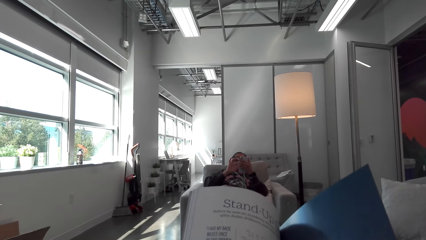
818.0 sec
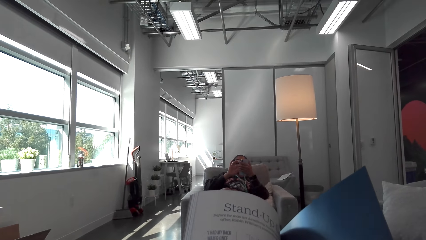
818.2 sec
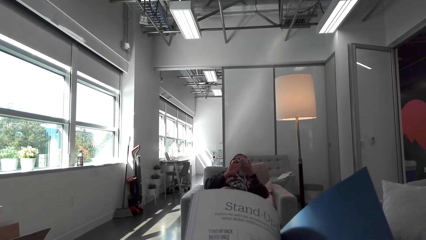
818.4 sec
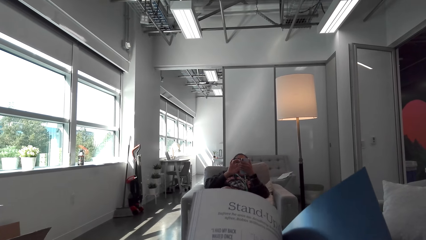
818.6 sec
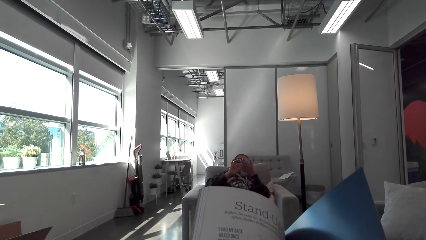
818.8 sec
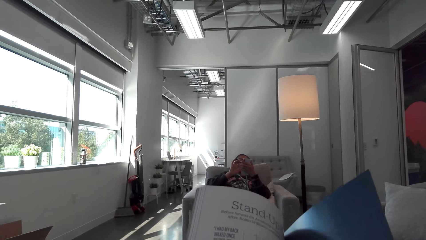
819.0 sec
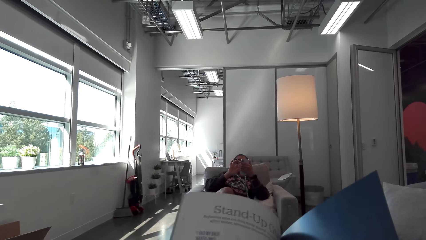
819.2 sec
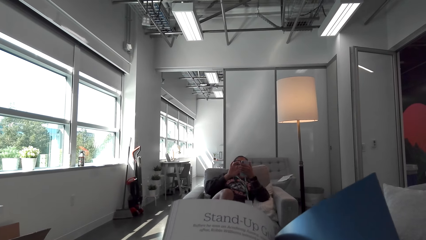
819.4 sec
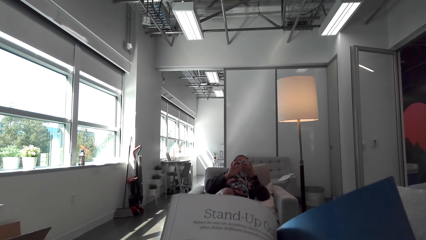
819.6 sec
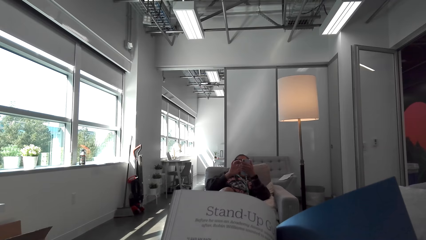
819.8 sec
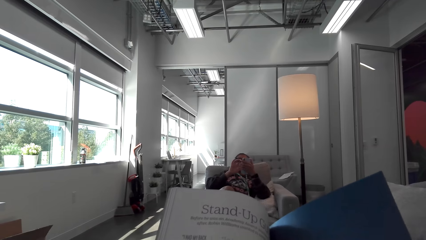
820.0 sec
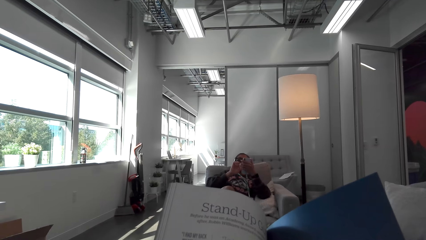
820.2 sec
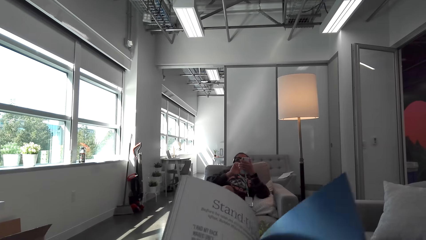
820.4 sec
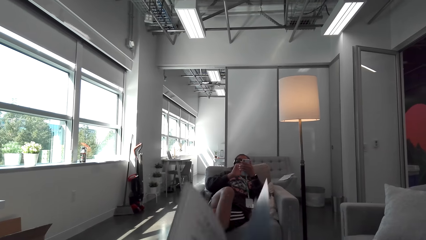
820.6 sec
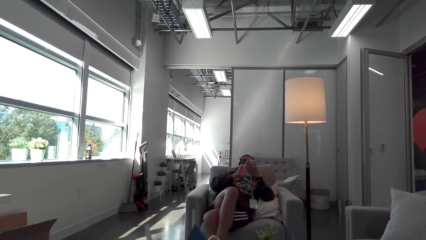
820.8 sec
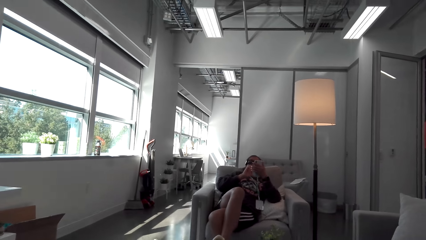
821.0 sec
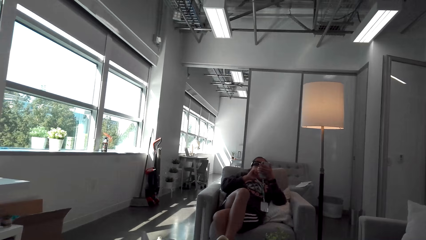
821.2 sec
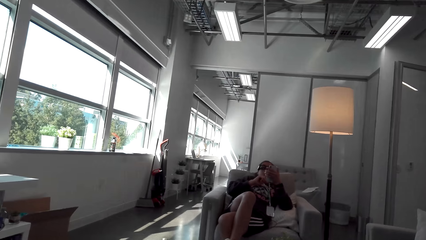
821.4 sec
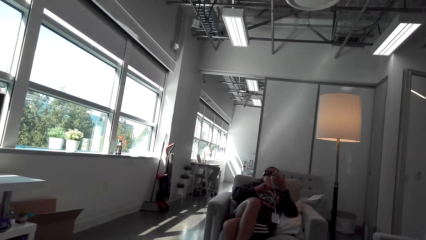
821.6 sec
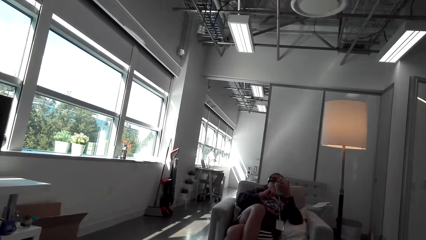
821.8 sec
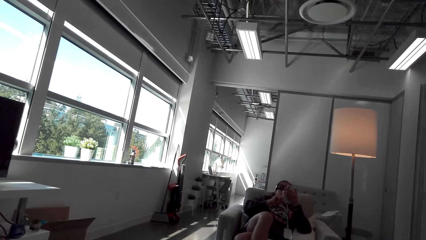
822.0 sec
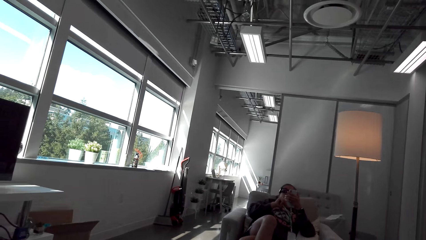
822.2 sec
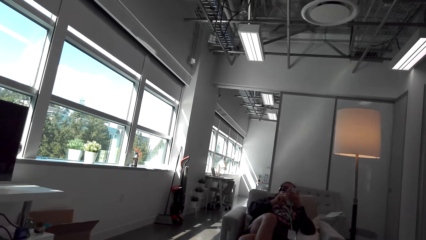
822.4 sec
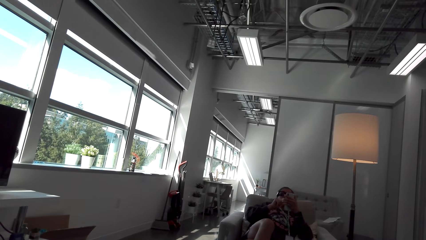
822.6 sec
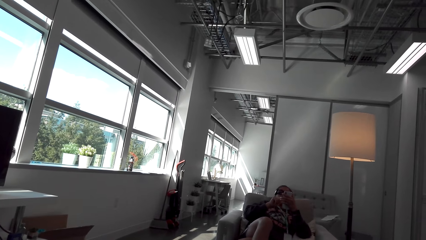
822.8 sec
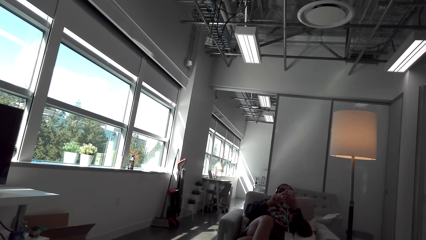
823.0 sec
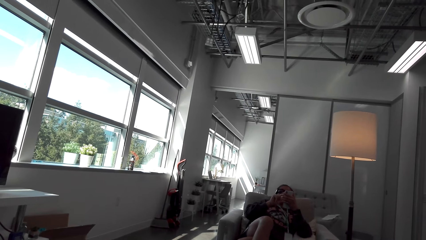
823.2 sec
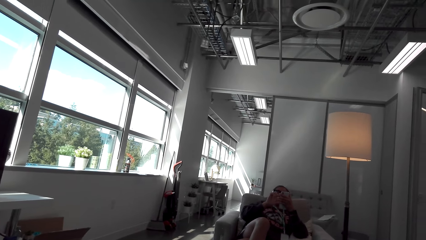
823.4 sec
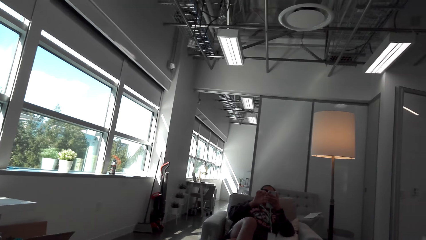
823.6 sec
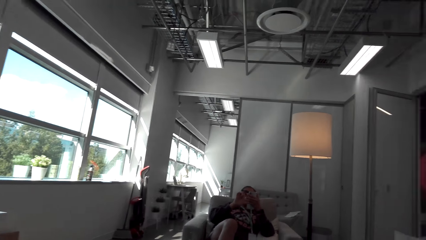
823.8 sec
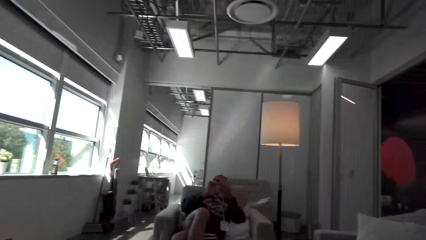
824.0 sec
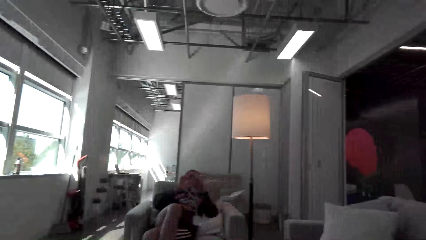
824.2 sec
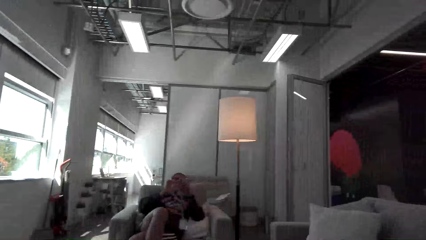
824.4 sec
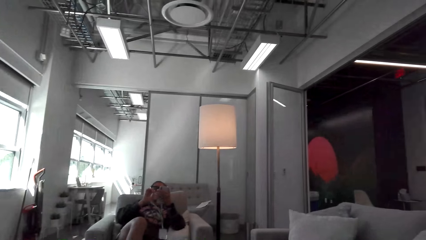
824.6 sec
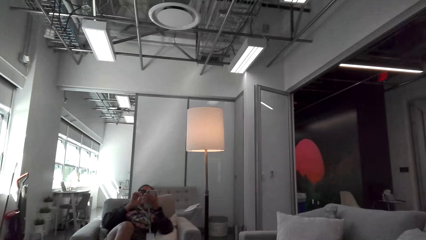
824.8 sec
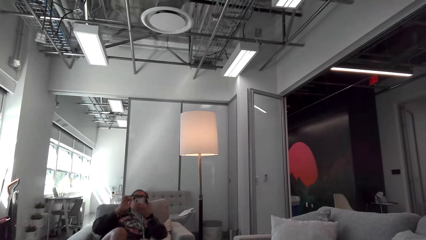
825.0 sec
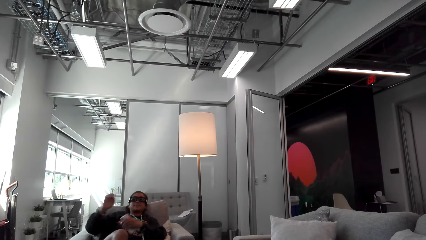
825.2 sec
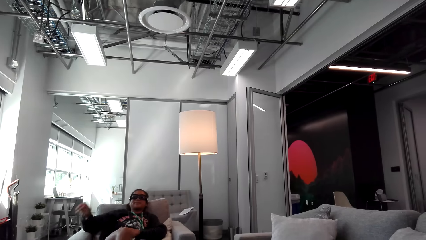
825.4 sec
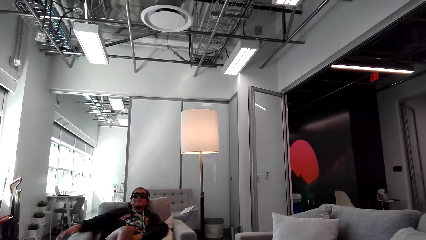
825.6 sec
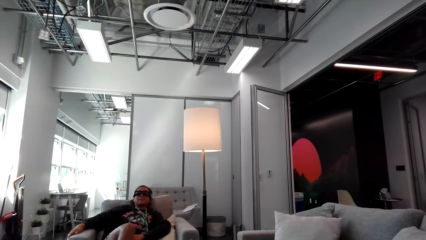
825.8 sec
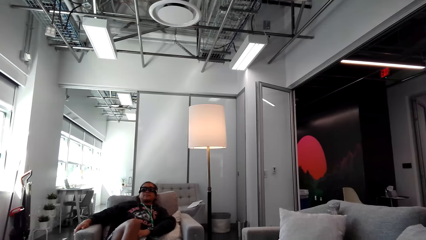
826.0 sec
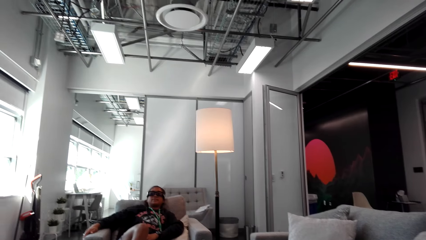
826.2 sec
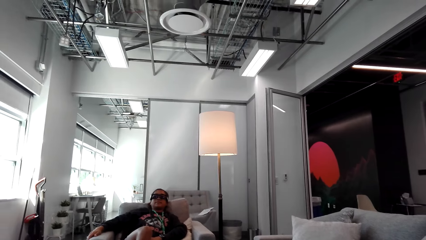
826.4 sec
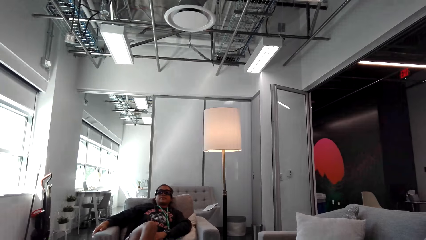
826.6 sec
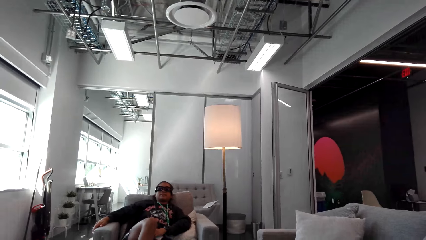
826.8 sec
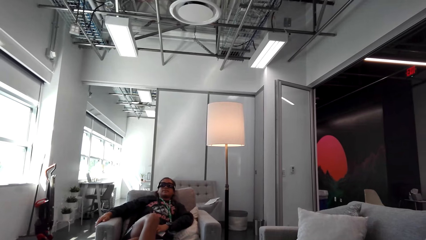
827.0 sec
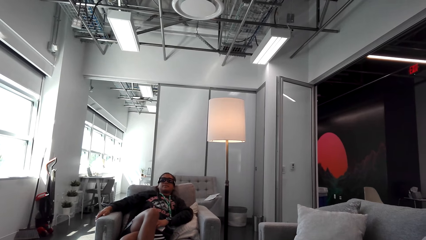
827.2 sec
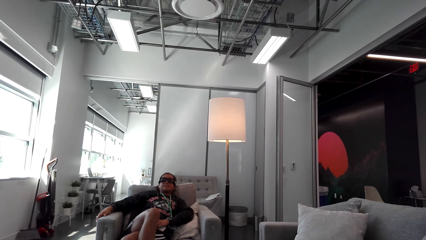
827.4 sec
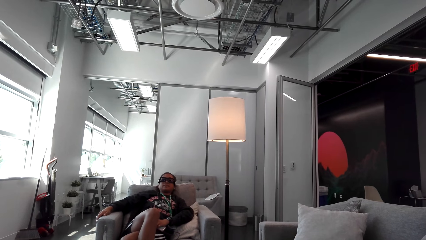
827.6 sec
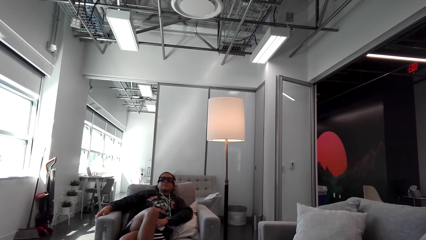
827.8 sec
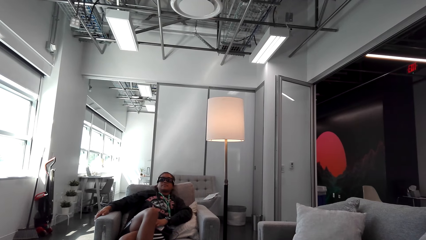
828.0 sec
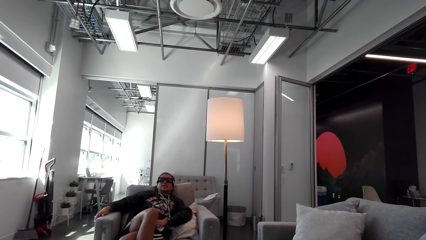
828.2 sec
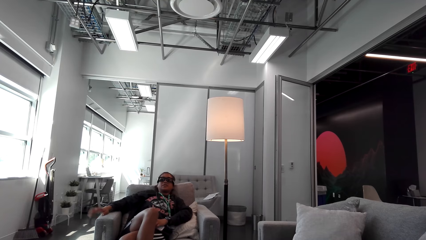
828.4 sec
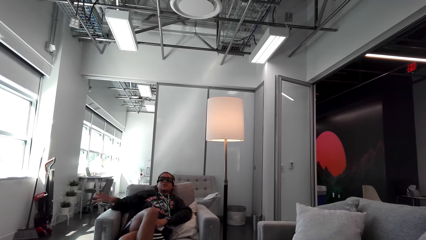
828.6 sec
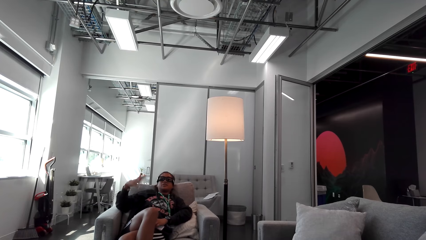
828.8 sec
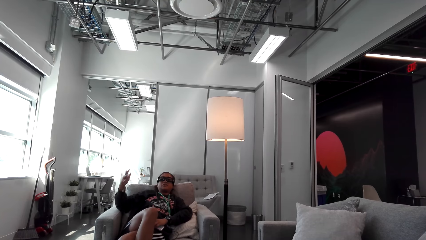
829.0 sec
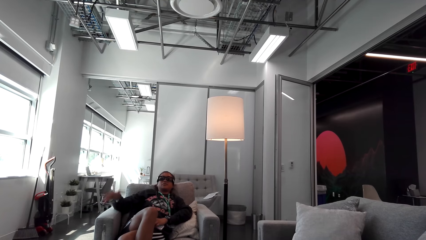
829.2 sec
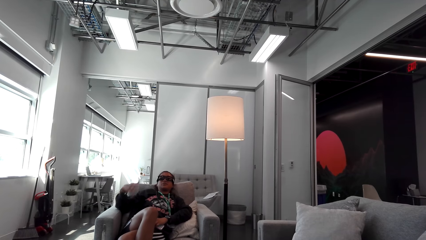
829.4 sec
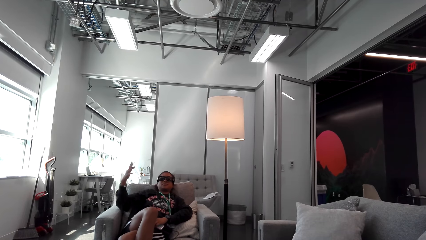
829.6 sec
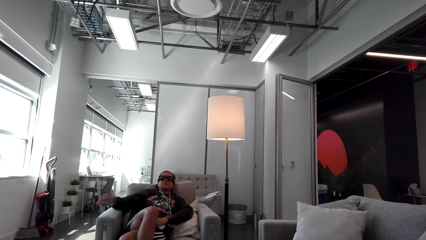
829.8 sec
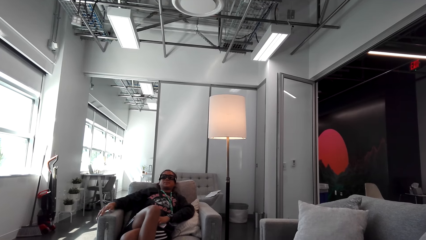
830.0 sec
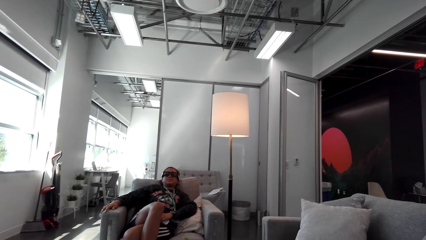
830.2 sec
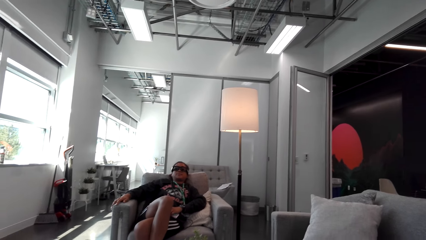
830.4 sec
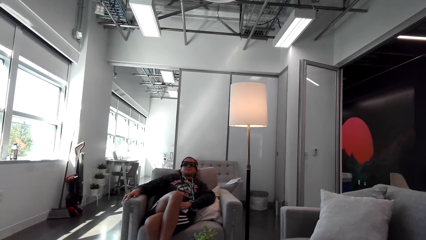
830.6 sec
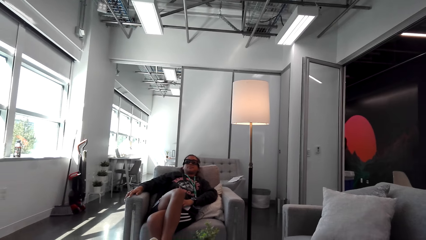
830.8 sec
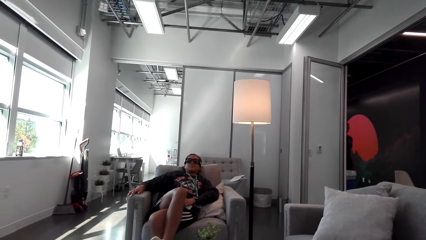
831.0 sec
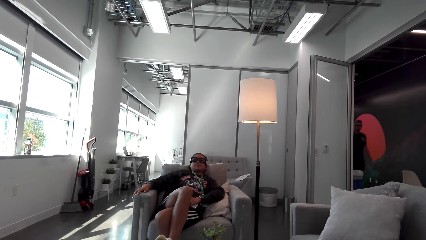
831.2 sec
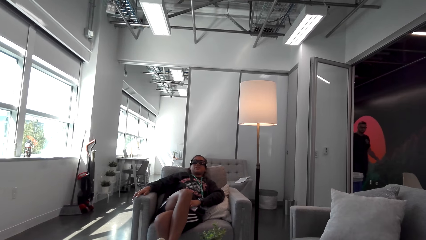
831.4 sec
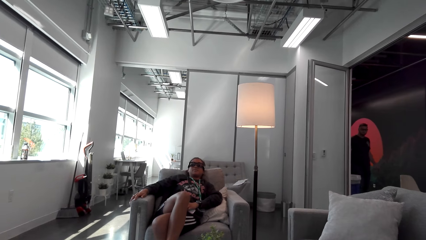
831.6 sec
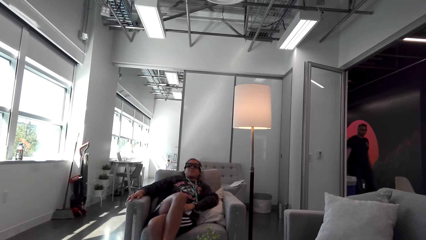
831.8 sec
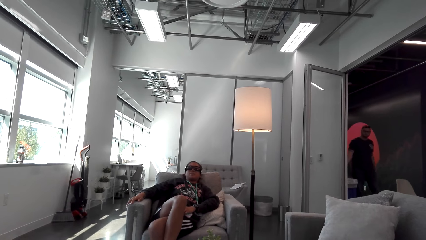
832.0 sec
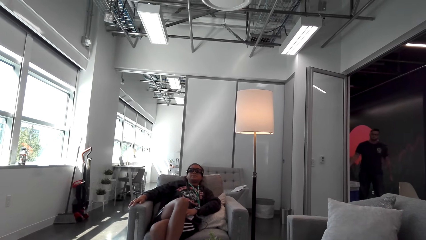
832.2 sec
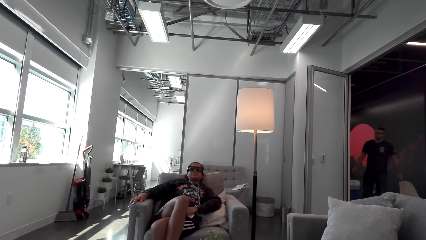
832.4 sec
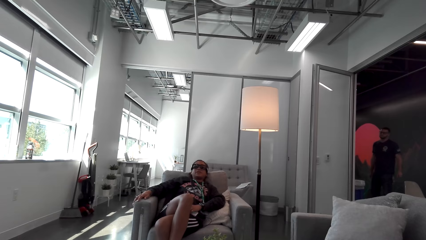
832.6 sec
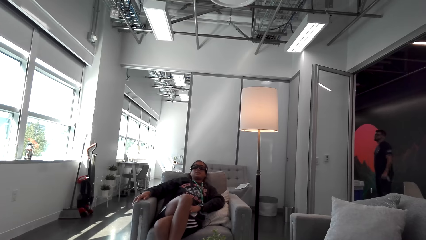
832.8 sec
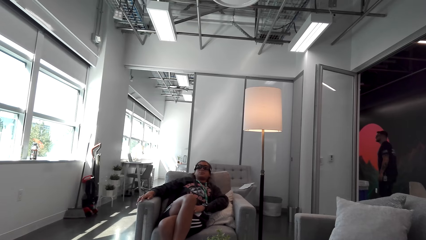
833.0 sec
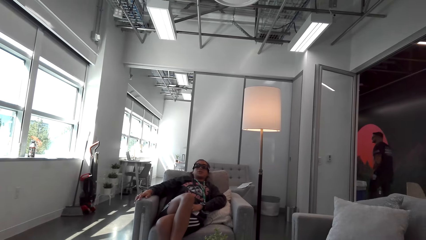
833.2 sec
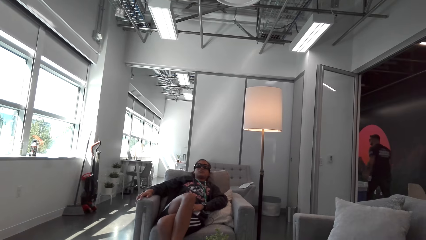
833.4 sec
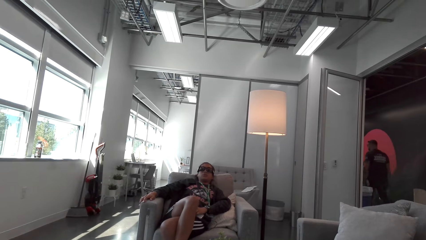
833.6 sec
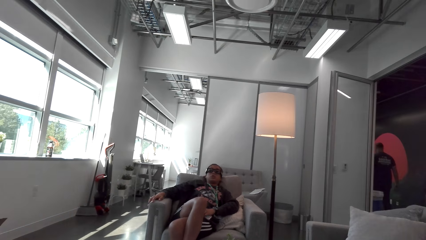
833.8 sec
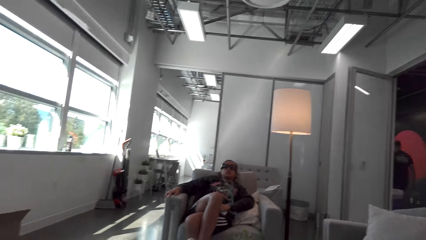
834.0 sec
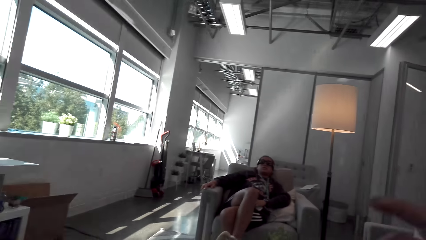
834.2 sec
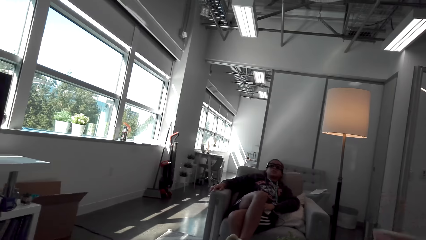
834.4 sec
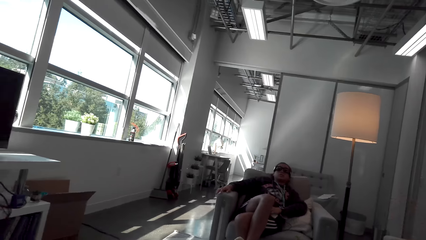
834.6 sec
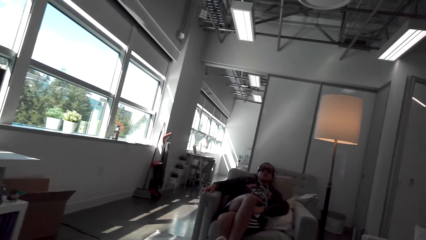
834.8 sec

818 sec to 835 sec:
The camera wearer puts down the magazine. They close the book. They look around. They look at a woman. They talk to the woman. The woman moves a hand and places a hand on a seat. The camera wearer looks at another person.
